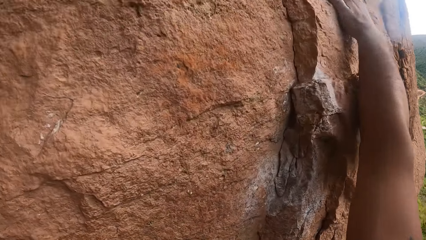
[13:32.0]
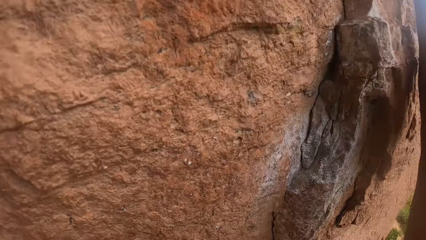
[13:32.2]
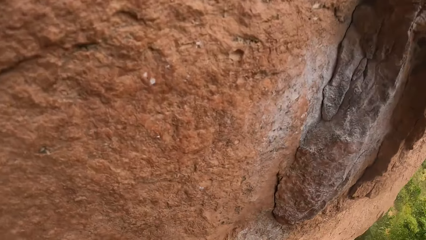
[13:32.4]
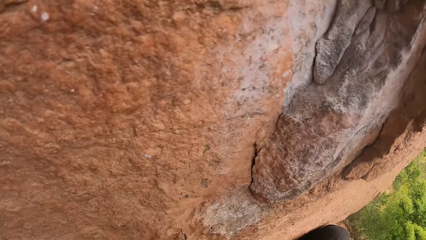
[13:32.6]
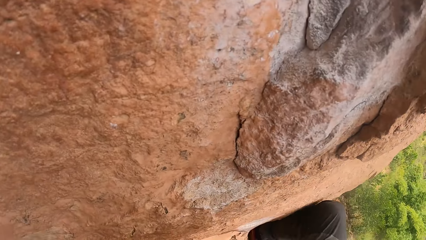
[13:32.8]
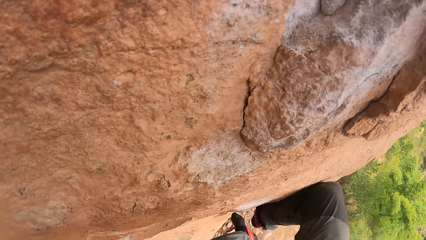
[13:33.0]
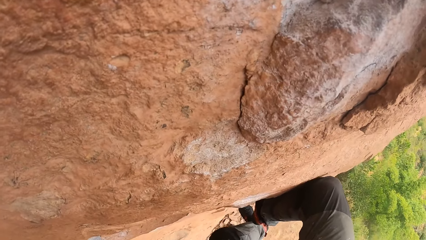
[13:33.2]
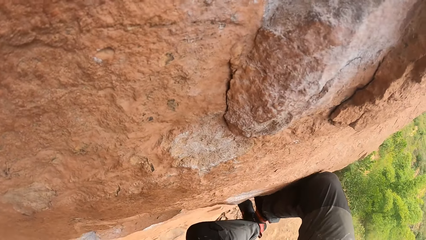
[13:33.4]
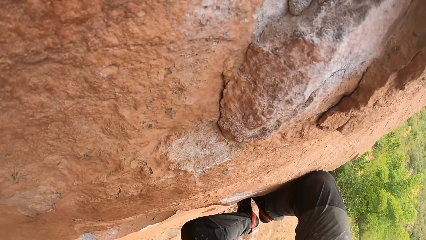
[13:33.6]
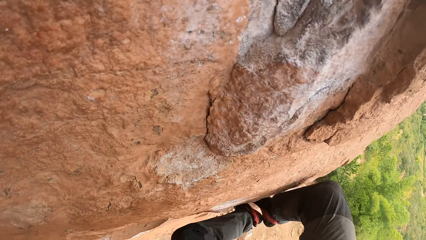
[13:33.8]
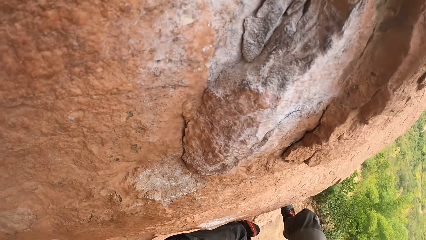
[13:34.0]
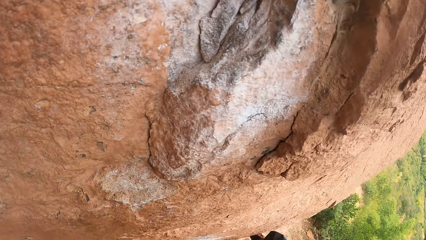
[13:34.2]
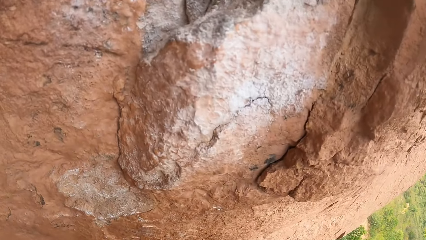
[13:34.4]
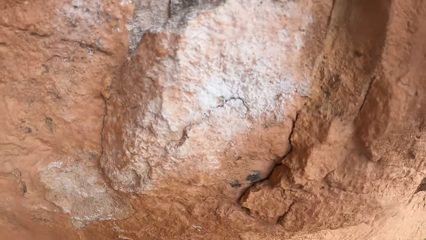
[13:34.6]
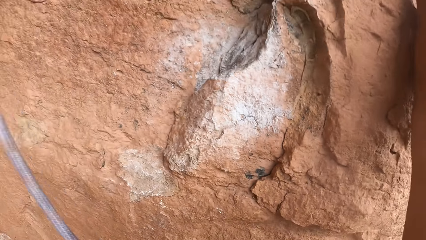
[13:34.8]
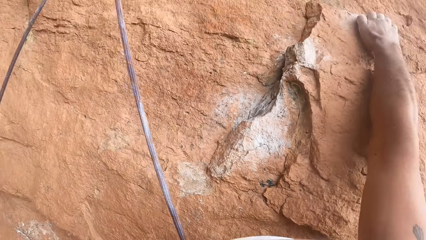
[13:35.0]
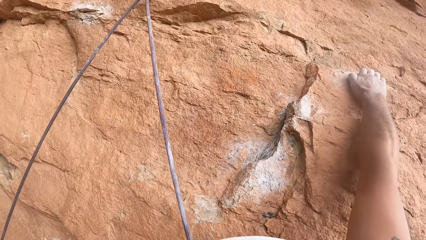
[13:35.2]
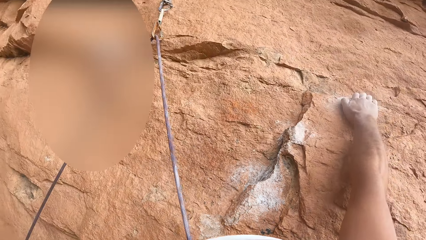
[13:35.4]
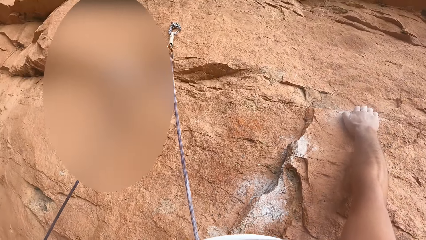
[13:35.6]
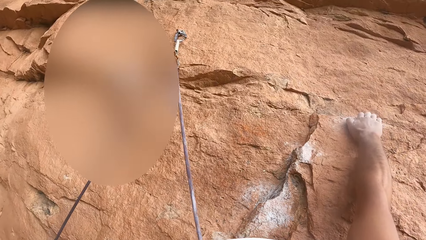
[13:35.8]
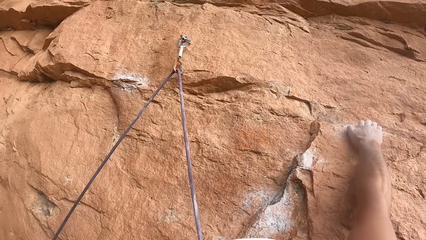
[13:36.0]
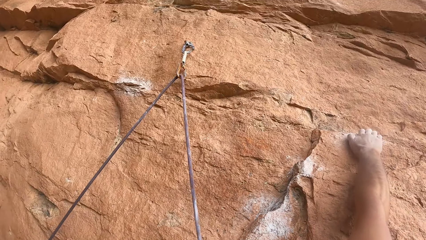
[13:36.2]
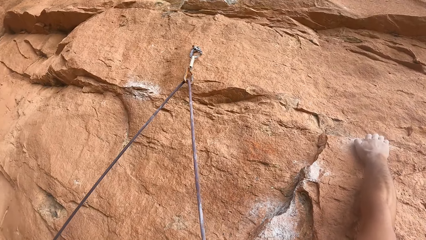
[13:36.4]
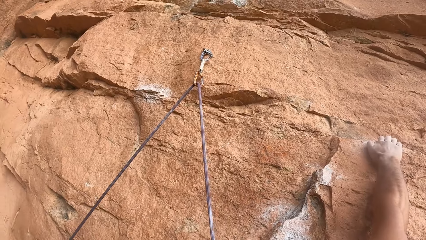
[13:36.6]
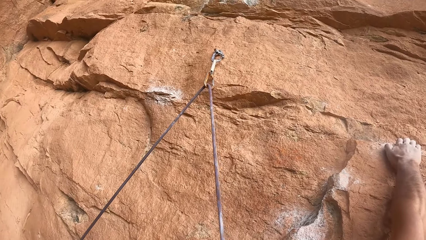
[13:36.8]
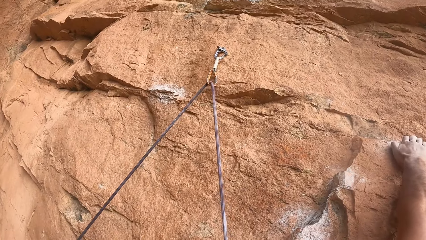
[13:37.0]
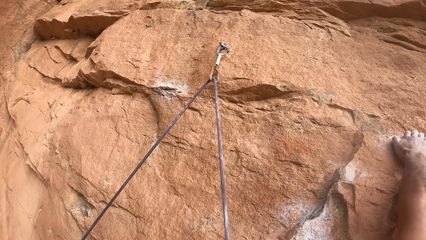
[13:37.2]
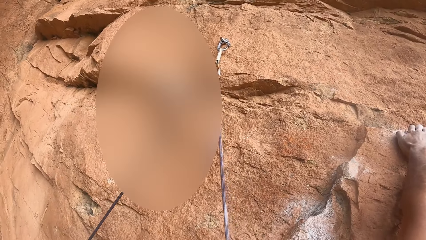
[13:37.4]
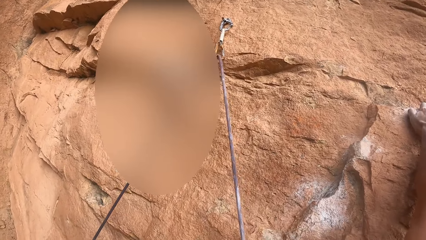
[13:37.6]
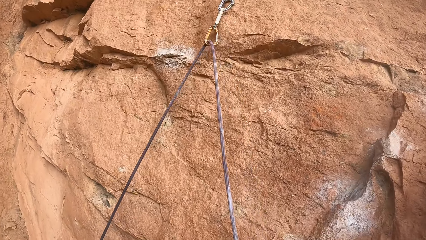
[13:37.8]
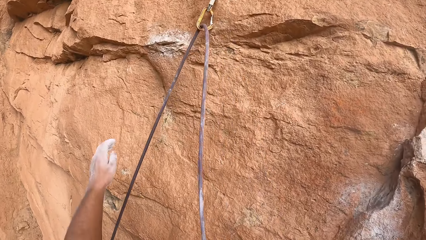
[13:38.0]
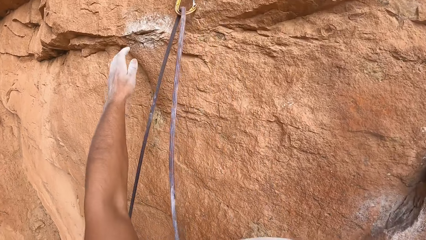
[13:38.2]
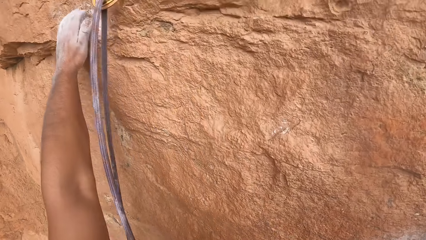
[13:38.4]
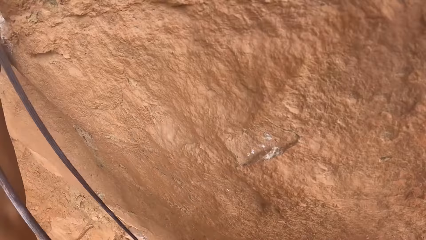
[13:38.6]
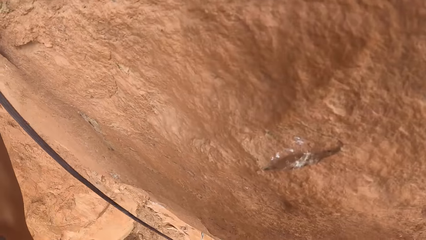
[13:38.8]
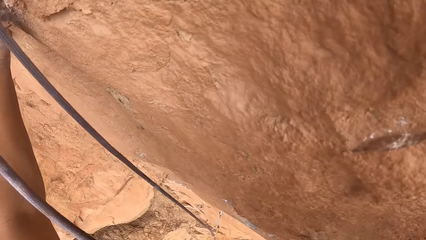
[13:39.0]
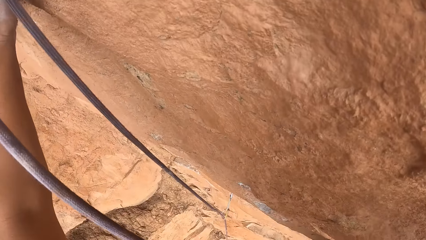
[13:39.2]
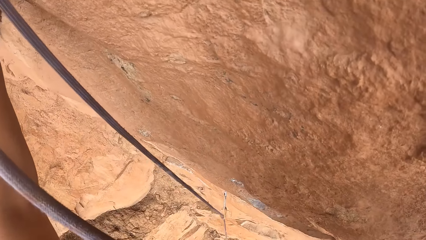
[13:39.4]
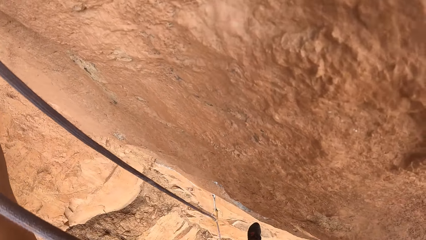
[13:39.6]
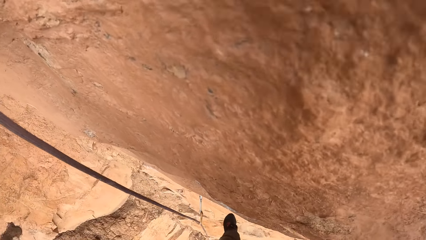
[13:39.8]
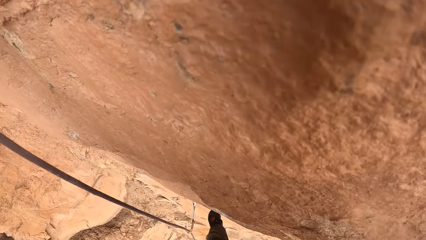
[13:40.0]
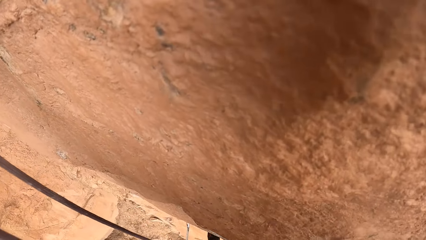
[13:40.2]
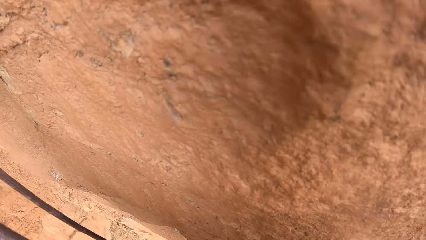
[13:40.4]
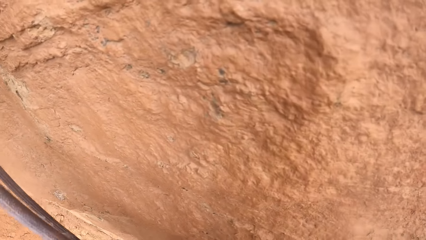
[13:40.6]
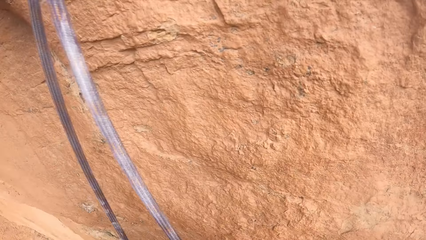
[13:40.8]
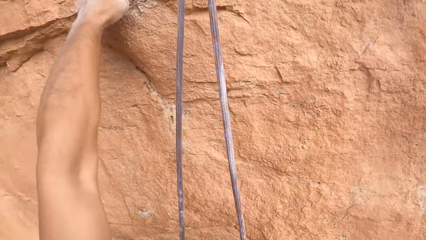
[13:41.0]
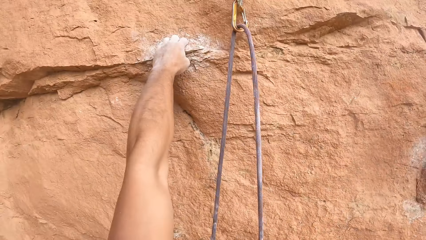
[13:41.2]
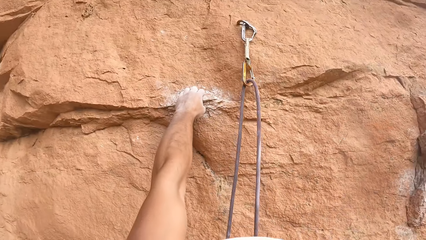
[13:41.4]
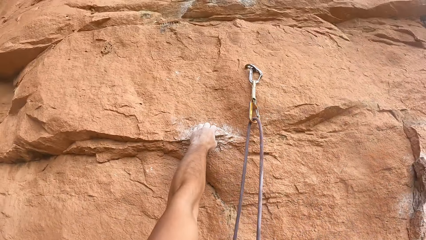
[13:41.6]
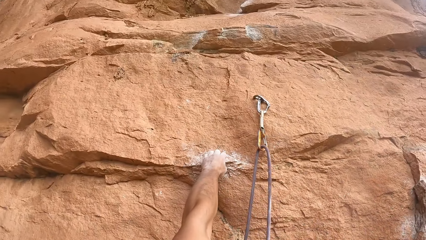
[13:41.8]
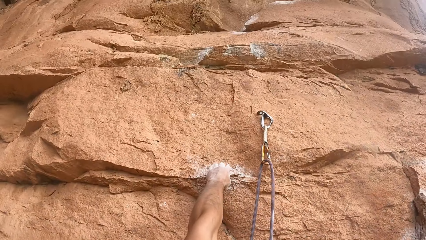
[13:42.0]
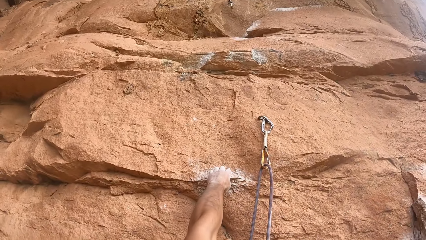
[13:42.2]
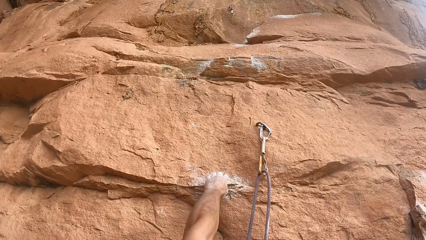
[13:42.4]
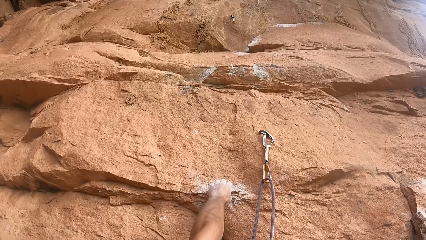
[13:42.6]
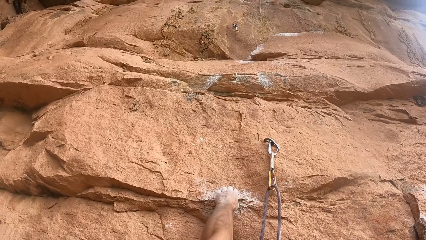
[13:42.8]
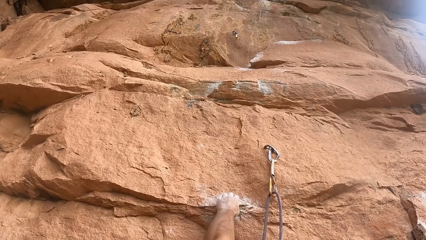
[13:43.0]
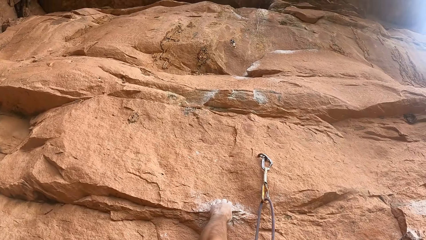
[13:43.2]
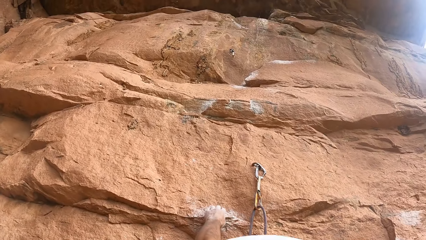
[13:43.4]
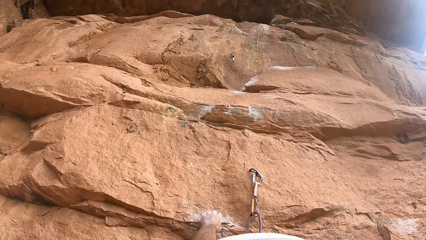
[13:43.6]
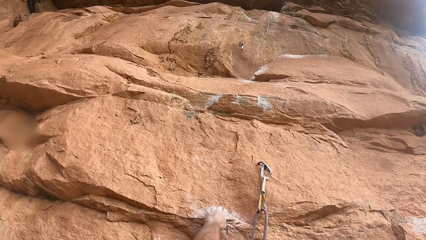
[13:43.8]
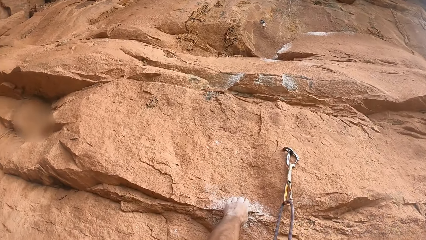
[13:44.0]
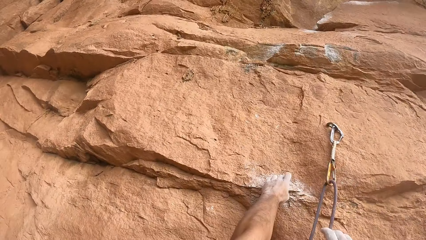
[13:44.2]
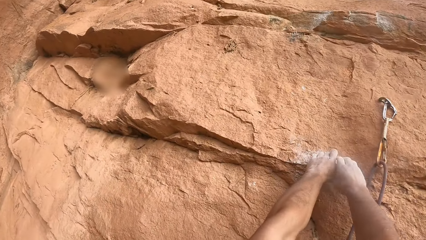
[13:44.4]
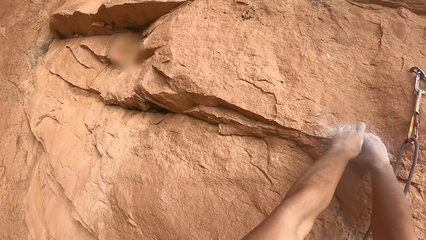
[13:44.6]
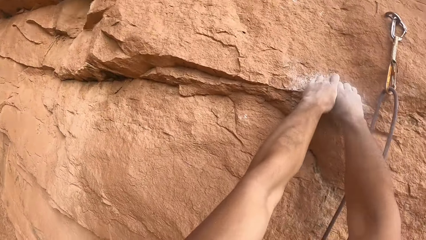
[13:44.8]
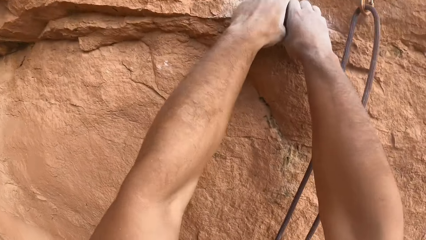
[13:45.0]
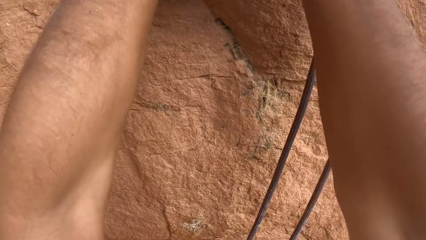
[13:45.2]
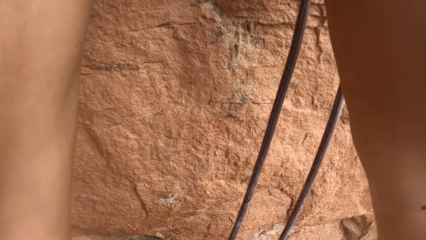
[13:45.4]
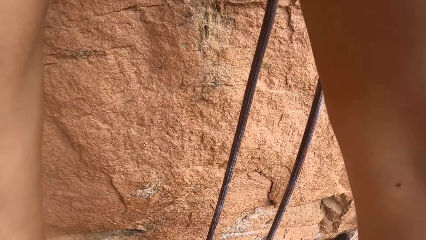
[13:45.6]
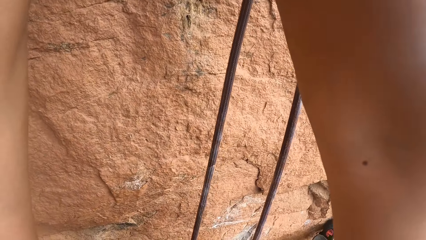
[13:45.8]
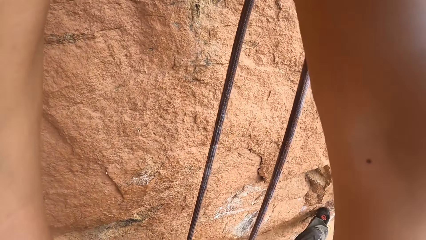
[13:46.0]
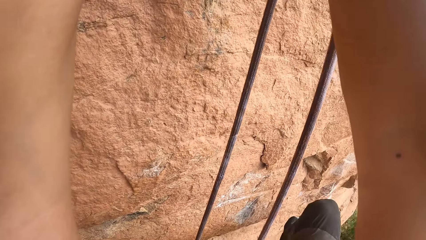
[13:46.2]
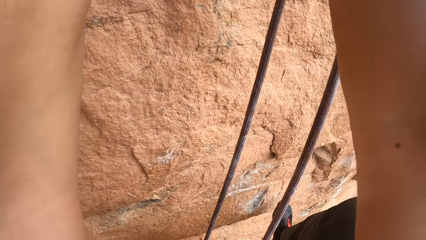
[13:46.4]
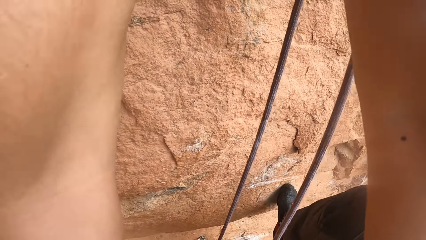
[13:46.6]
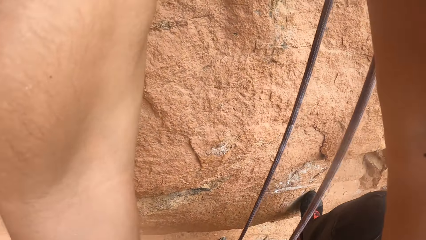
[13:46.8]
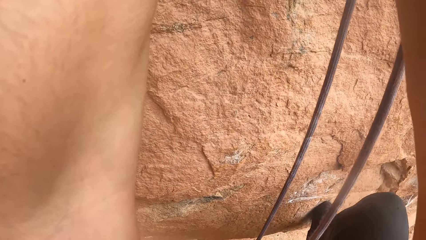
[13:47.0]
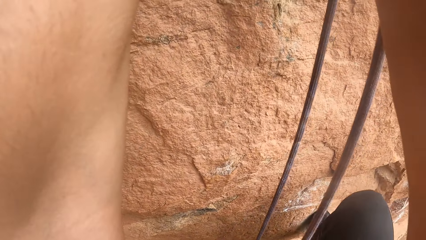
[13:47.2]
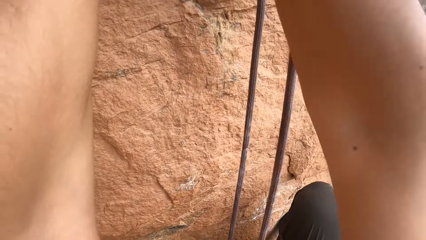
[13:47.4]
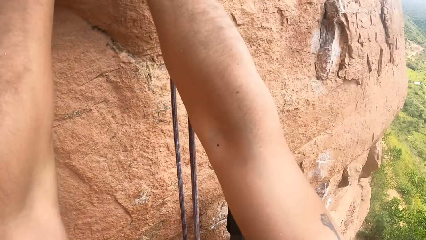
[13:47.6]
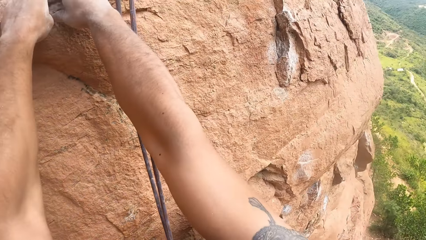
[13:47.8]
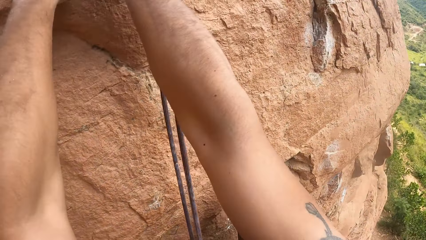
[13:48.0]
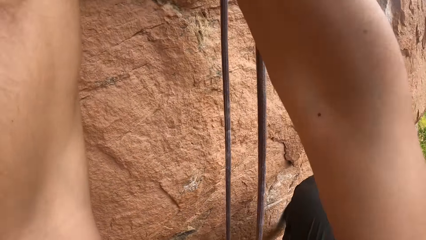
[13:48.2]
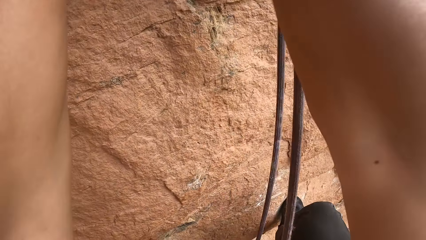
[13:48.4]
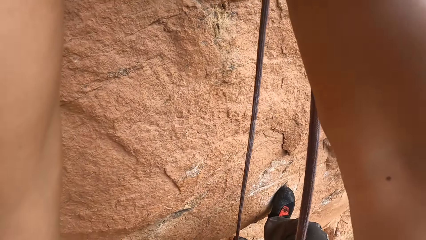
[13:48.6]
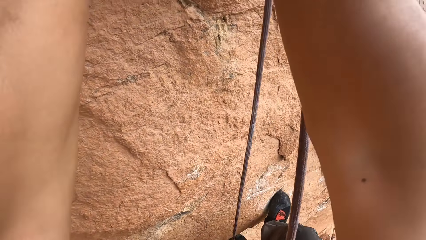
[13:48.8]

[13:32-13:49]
The camera wearer climbs the rock with his hand. He places the right hand on the rock. He moves around both feet. He looks at the rock. He places the left hand on the rock. He moves the left foot. He looks at the rock.
